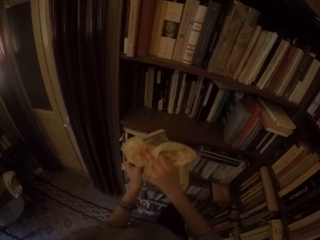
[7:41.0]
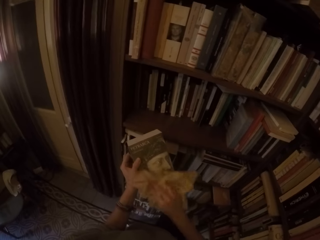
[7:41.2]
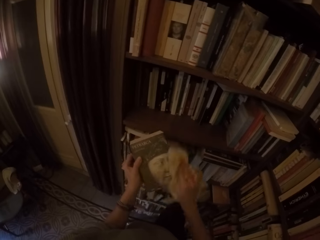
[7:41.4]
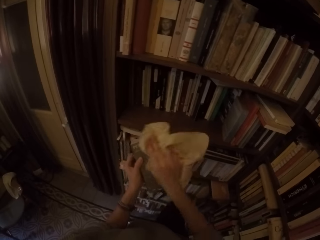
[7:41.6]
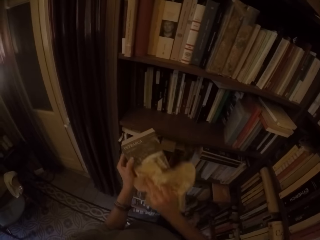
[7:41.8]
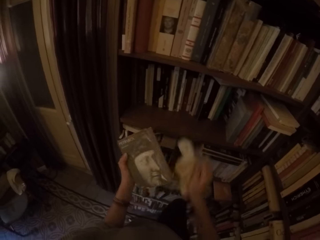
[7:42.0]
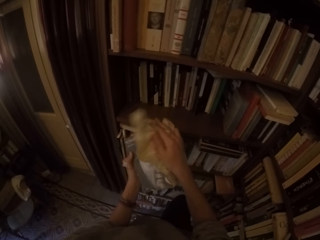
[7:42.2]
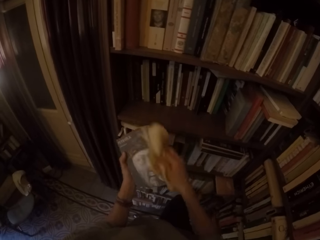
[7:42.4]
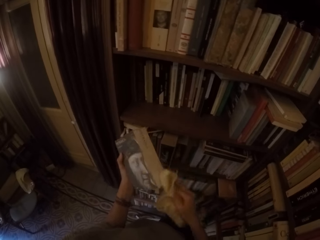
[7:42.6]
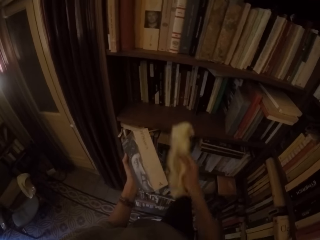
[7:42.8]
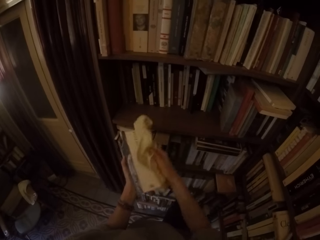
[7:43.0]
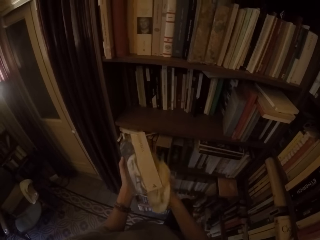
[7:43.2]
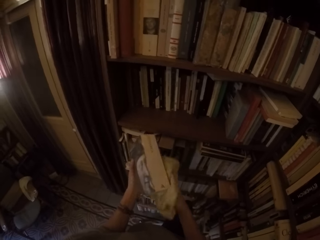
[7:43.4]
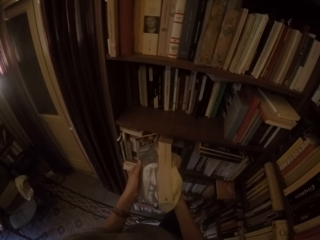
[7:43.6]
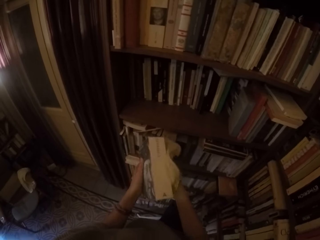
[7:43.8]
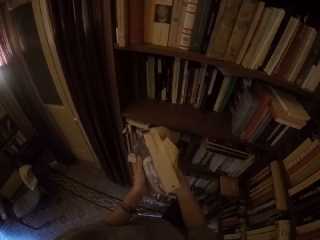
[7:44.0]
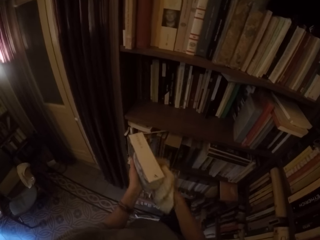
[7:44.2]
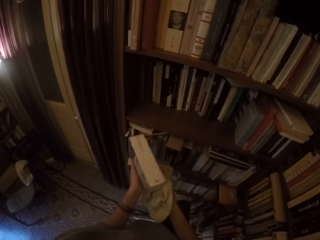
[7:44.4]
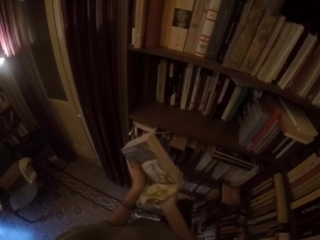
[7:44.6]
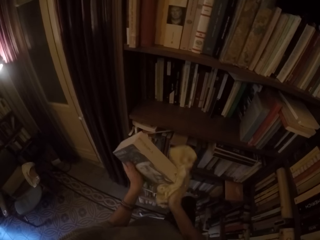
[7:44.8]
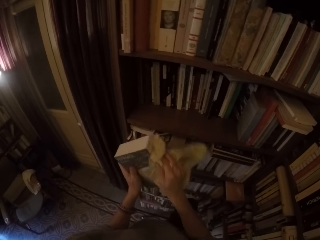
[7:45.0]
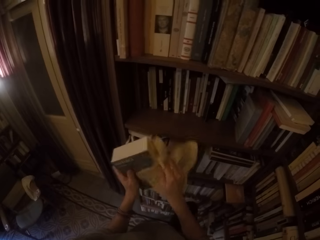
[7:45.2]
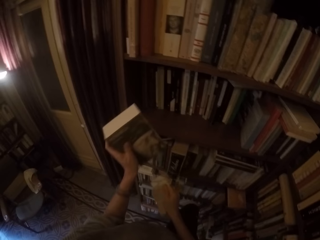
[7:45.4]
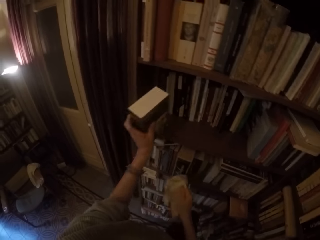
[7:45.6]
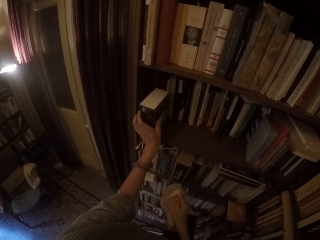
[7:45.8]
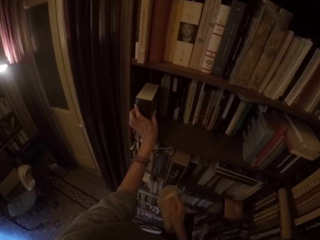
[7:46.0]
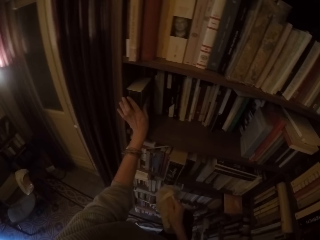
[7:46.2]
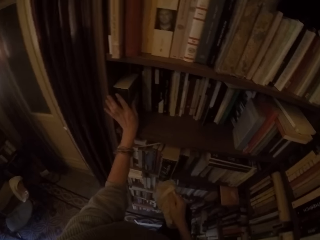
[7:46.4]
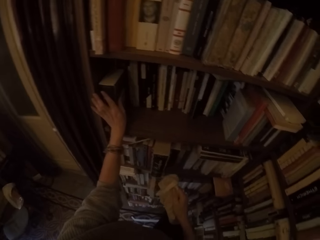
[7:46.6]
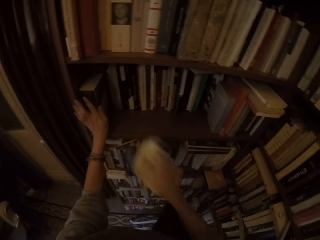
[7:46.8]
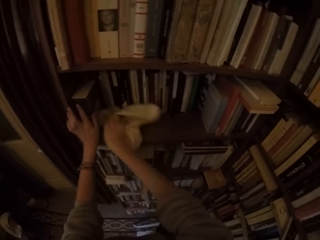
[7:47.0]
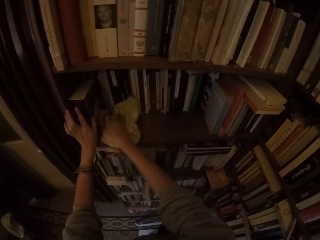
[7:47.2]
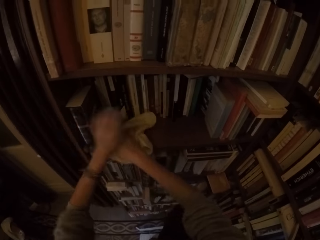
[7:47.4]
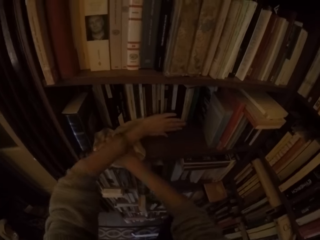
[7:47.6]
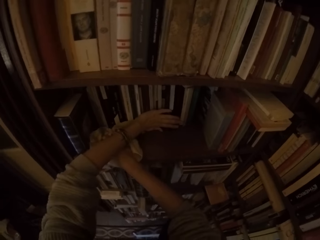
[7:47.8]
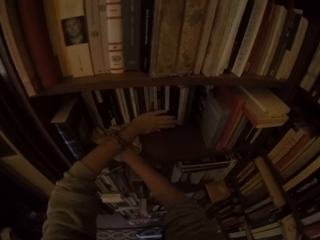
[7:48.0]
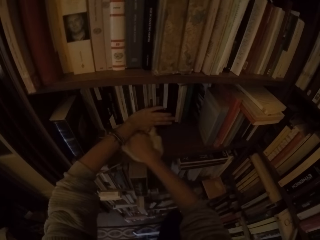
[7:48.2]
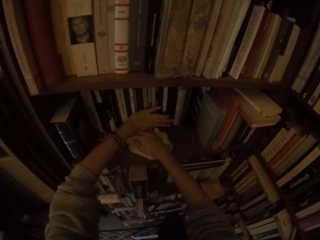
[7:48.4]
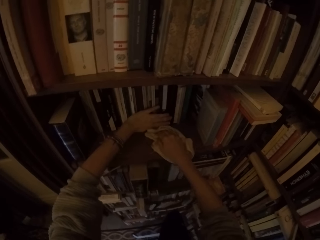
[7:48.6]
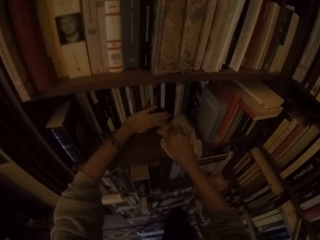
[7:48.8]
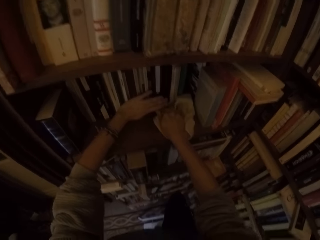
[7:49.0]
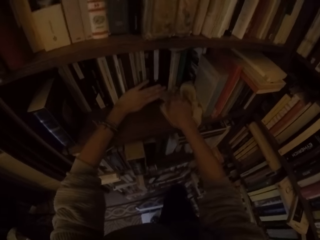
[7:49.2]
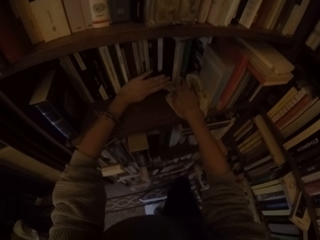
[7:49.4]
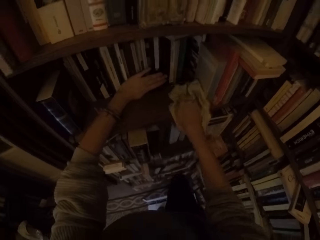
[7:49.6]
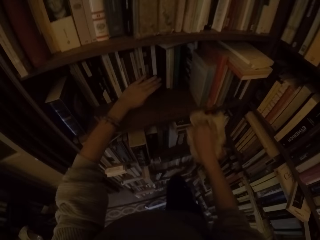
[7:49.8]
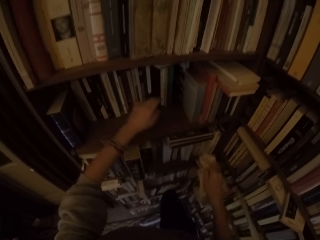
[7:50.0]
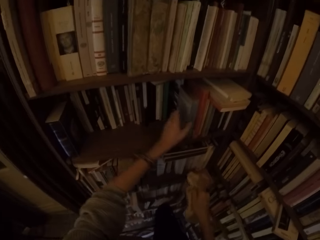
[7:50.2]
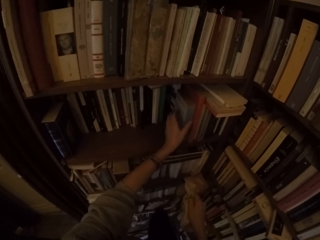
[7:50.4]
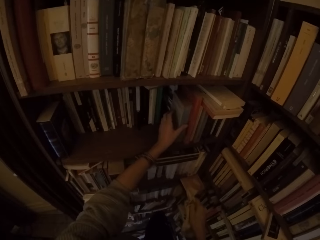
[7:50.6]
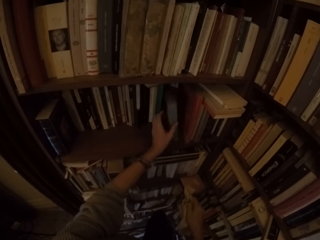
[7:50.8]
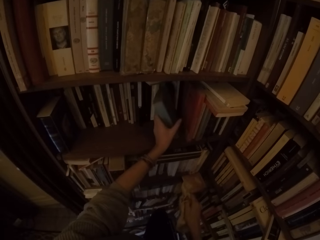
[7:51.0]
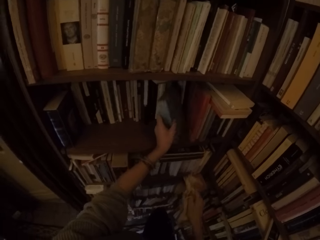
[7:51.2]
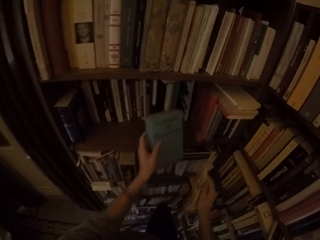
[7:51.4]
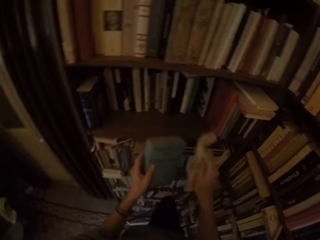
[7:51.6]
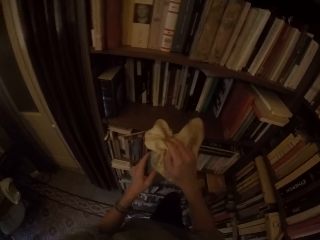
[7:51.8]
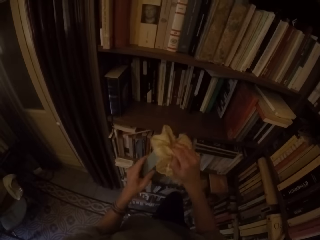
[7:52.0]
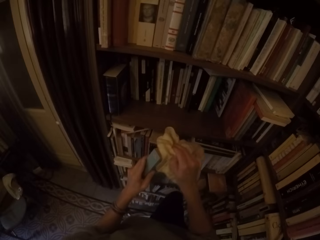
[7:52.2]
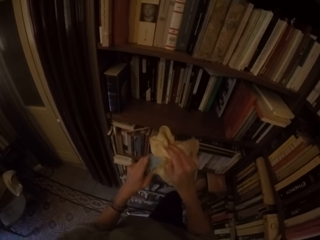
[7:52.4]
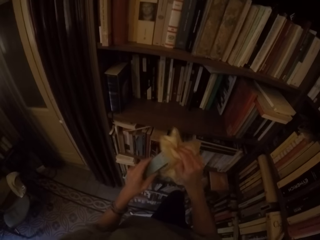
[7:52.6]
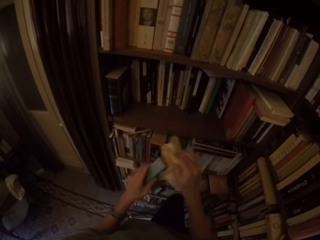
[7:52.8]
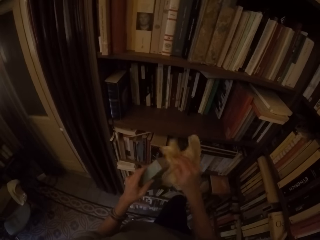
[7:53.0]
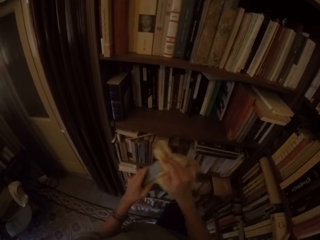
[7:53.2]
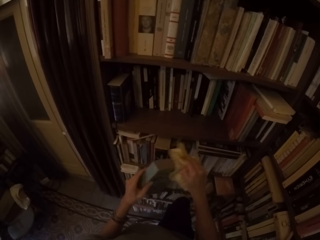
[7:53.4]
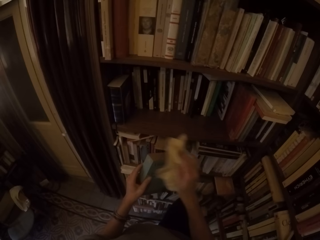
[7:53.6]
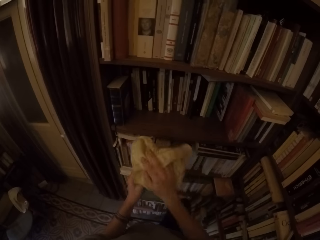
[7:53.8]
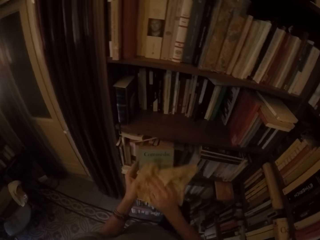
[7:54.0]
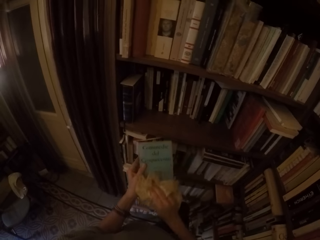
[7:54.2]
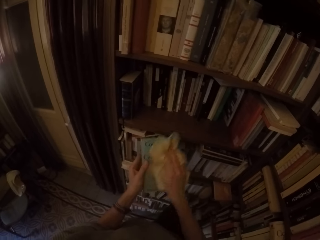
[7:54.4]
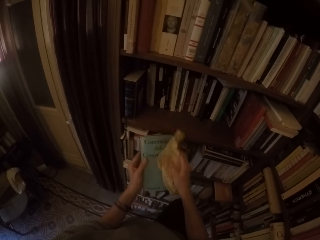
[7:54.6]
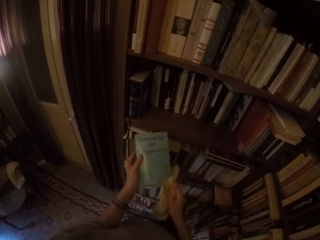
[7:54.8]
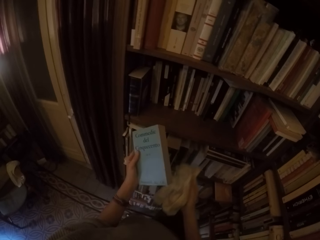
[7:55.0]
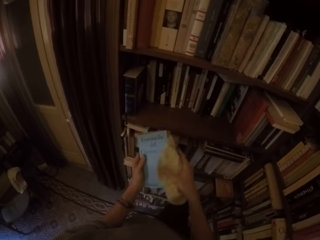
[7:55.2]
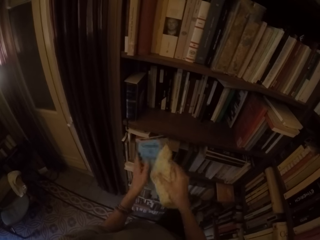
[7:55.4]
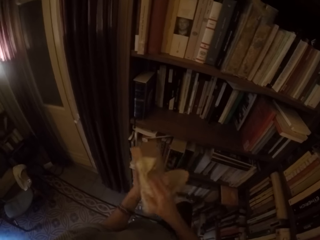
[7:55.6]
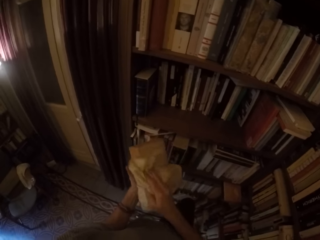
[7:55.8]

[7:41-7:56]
The camera wearer puts the book on the shelf with his left hand. He wipes the shelf with the towel in his right hand. He picks another book from the shelf with his left hand. He wipes the book with the towel in his right hand.

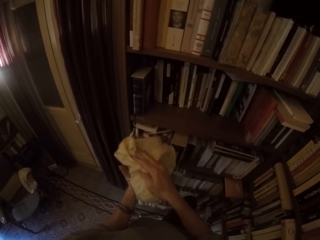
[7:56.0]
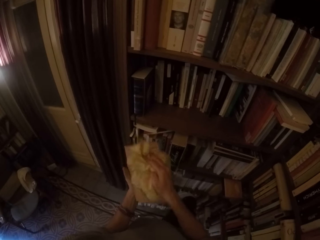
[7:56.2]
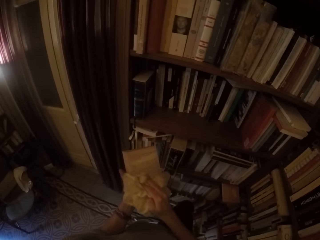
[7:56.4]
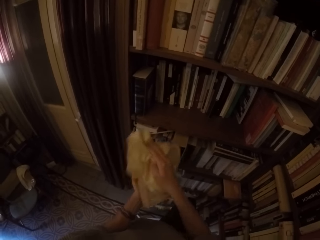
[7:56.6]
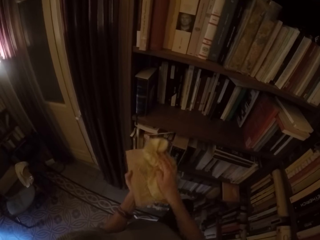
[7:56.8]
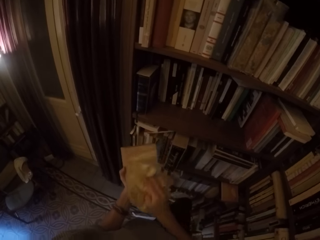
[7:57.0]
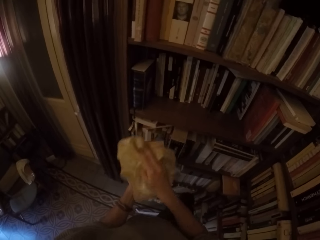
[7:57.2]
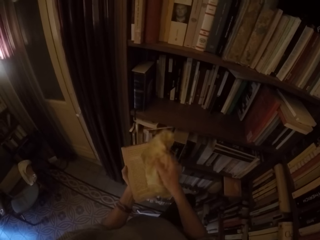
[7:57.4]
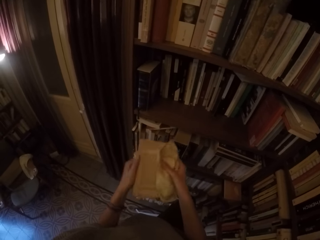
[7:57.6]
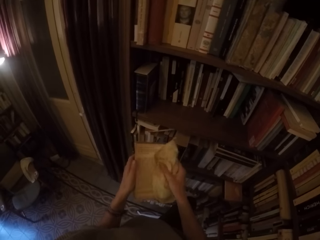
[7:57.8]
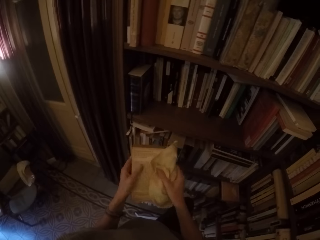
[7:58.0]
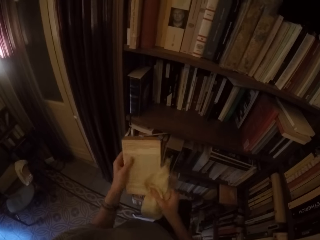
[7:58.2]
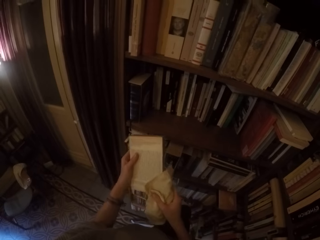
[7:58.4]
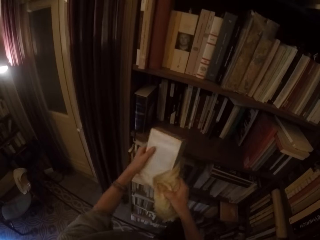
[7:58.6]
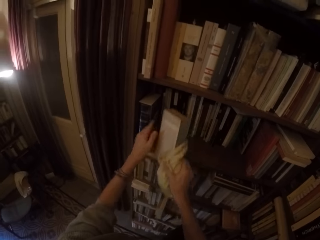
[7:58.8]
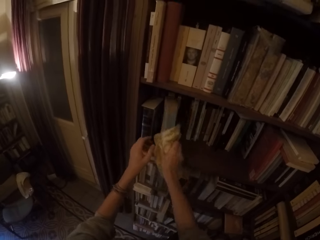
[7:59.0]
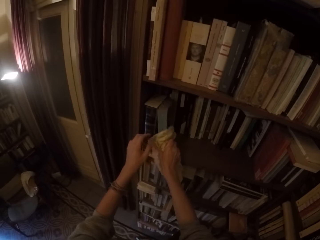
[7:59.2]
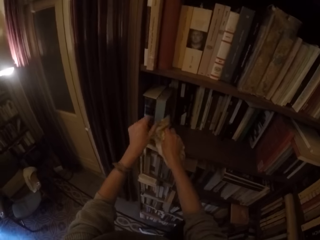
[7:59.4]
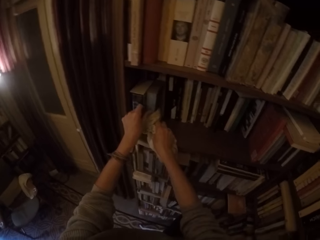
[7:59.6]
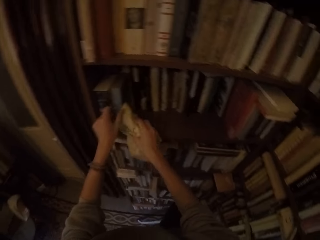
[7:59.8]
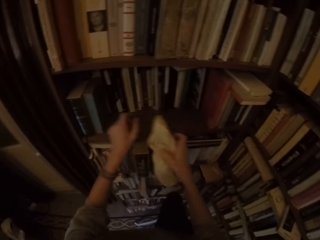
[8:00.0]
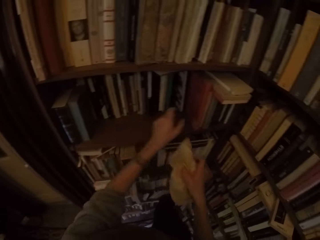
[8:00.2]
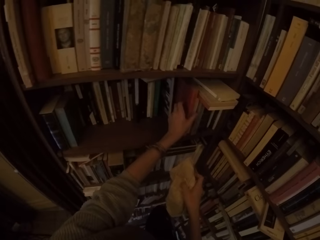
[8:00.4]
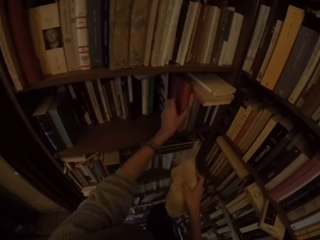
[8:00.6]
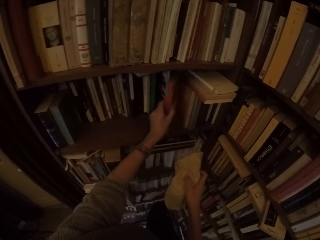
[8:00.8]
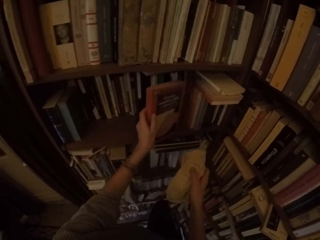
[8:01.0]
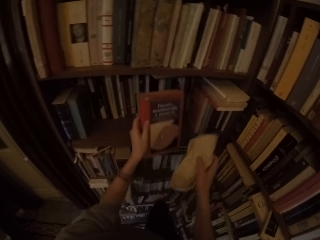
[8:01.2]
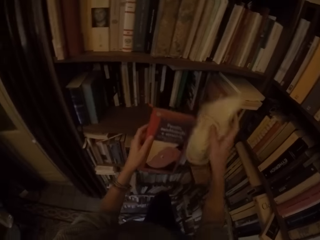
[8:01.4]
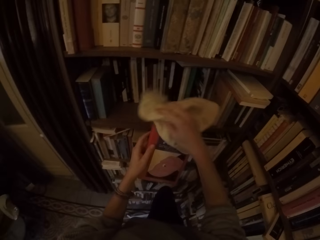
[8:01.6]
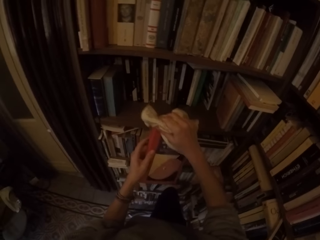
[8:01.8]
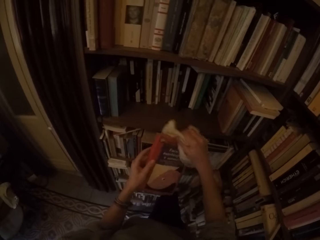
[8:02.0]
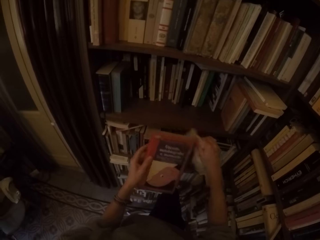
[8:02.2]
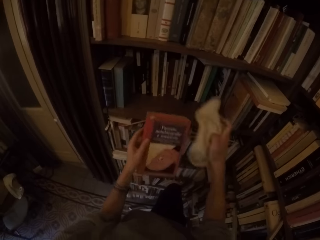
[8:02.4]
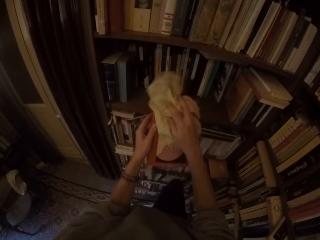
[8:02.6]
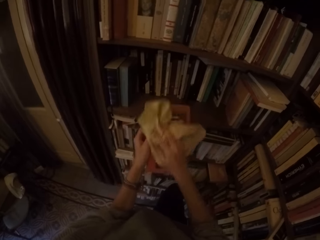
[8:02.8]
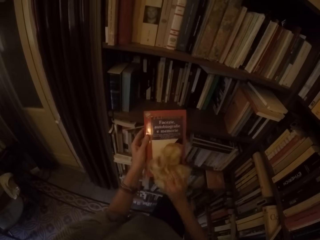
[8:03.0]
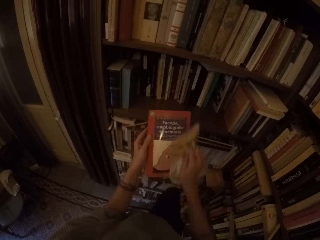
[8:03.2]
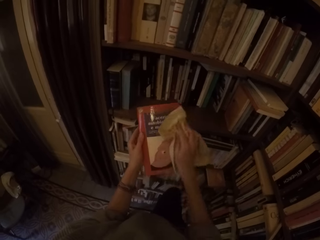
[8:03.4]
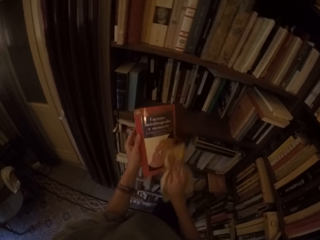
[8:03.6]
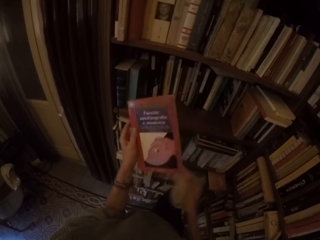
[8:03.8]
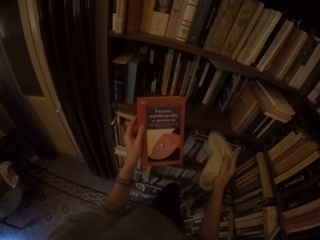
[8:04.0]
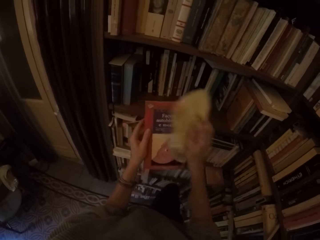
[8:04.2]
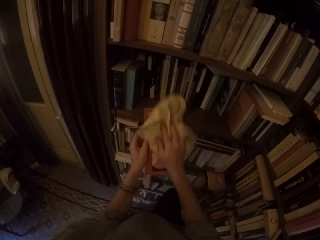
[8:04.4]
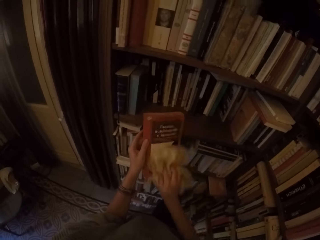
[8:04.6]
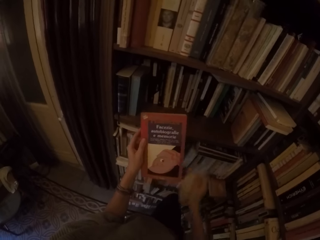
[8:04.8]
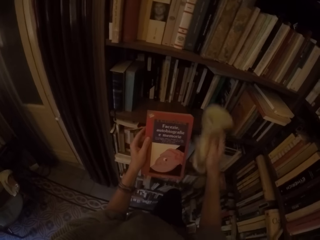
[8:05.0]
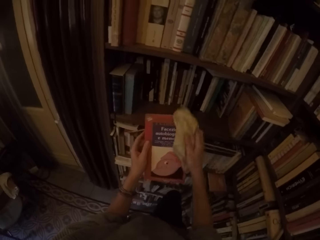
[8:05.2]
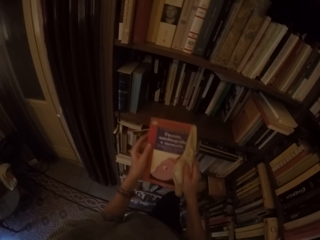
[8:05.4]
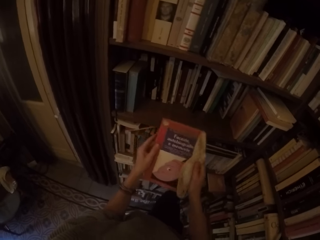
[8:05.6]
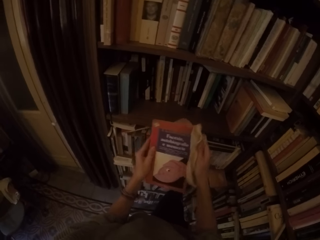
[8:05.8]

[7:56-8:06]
The camera wearer puts the book on the shelf with his right hand. He picks another book from the shelf with his left hand. He wipes the book with the towel in his right hand.
